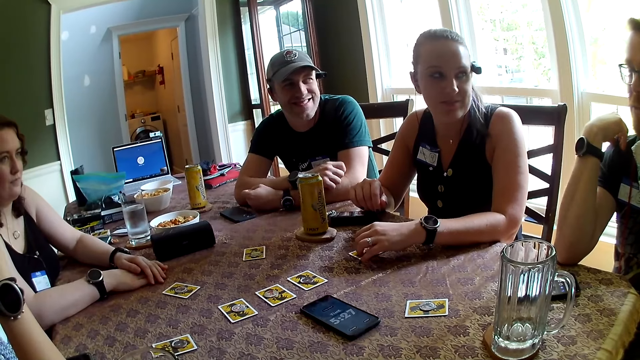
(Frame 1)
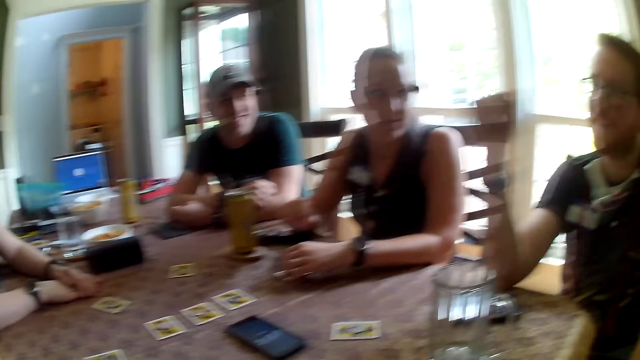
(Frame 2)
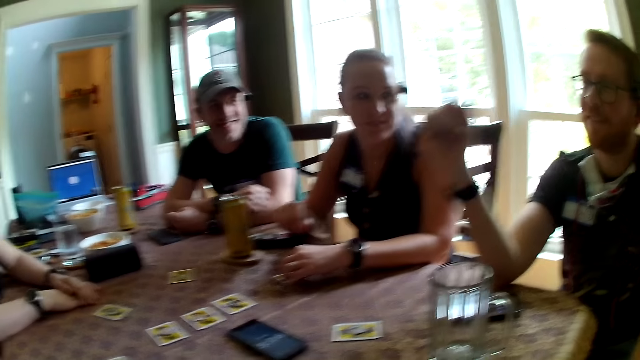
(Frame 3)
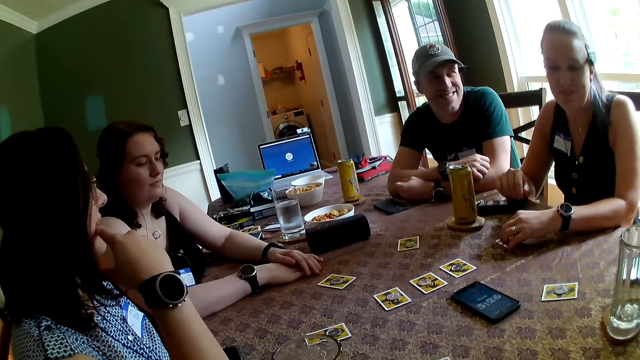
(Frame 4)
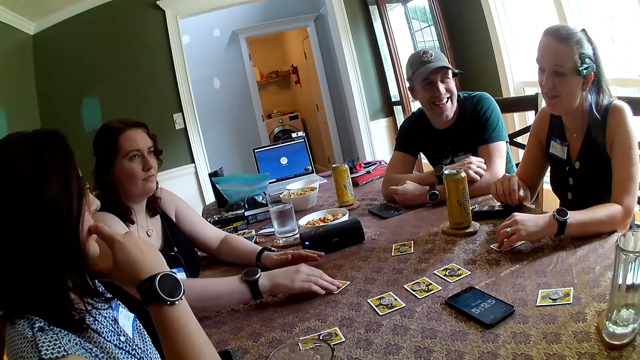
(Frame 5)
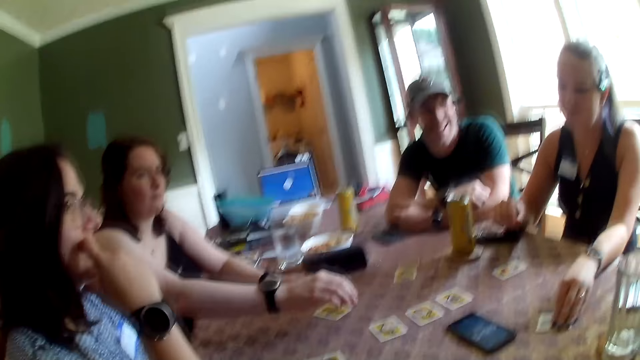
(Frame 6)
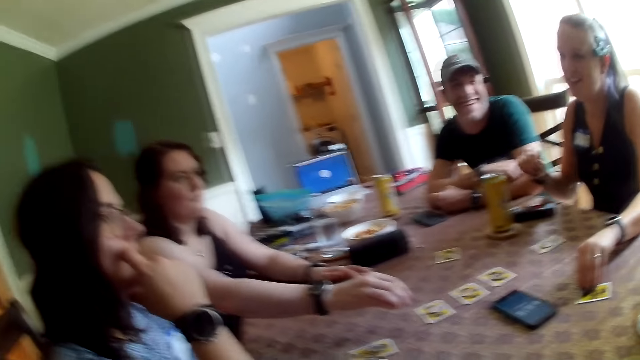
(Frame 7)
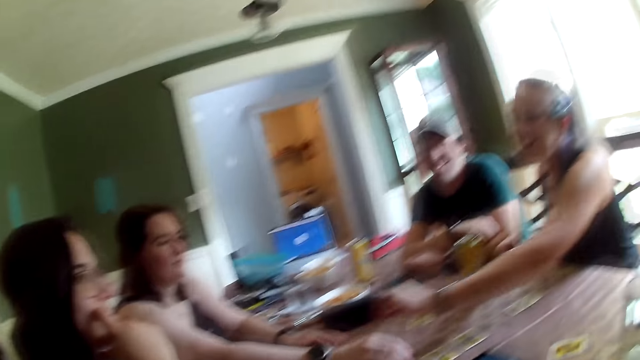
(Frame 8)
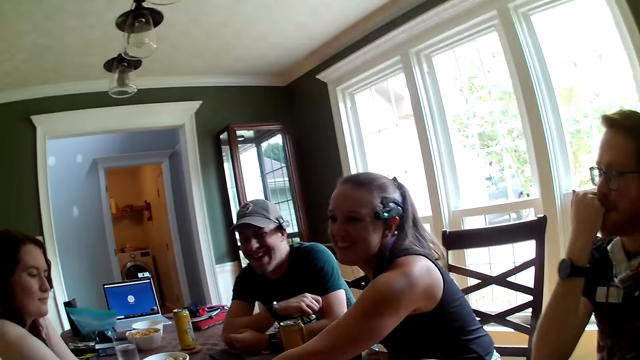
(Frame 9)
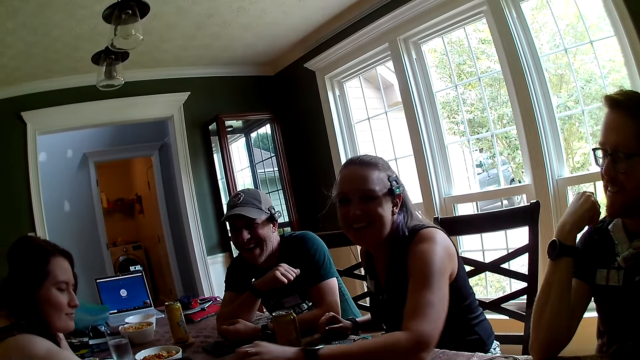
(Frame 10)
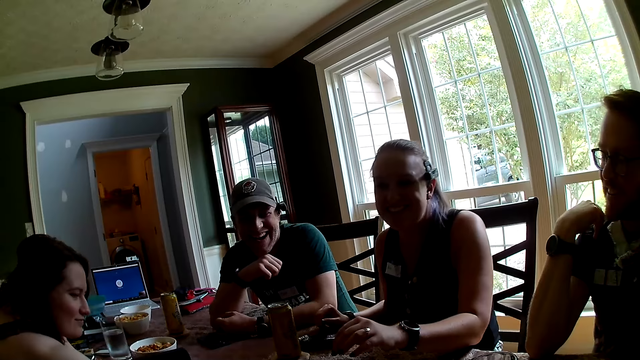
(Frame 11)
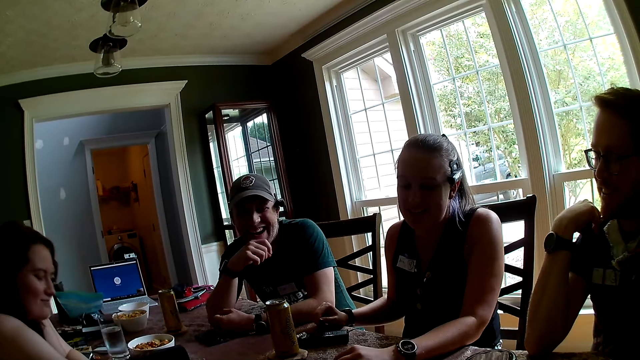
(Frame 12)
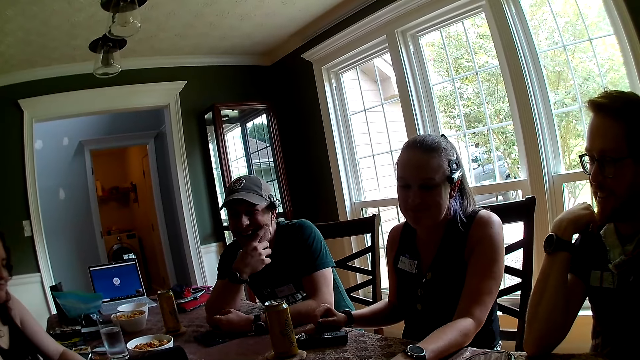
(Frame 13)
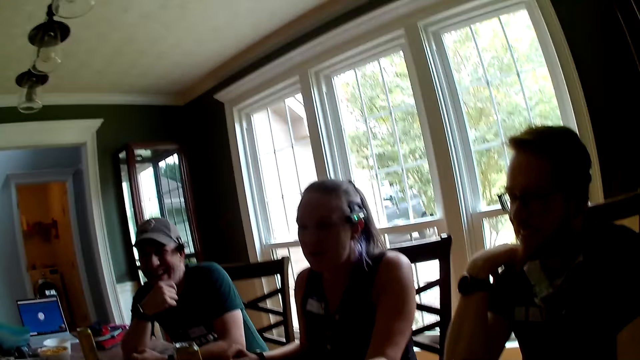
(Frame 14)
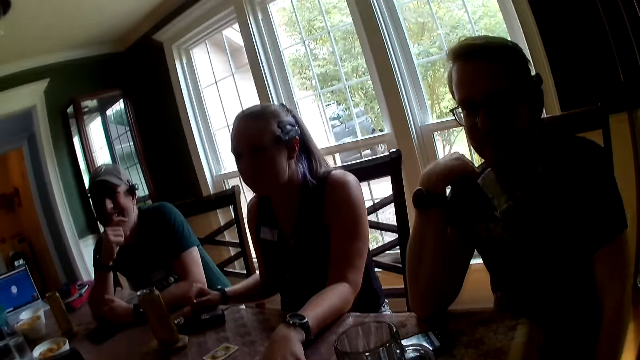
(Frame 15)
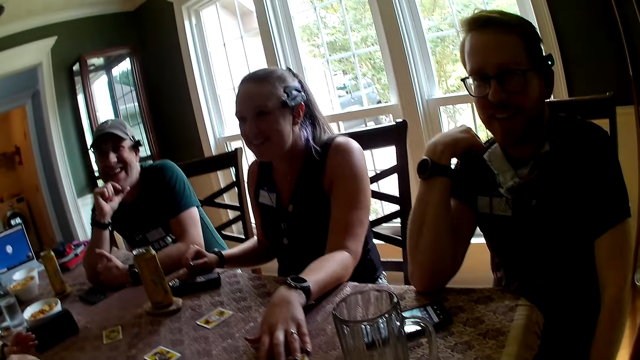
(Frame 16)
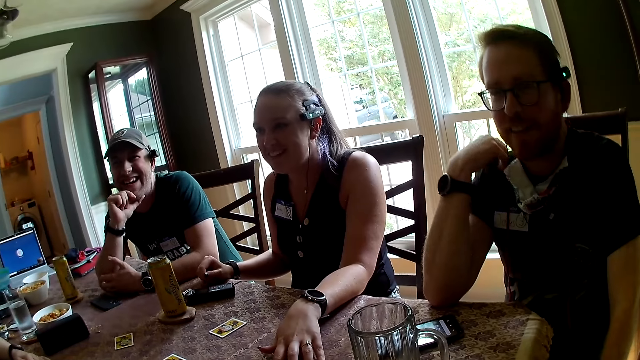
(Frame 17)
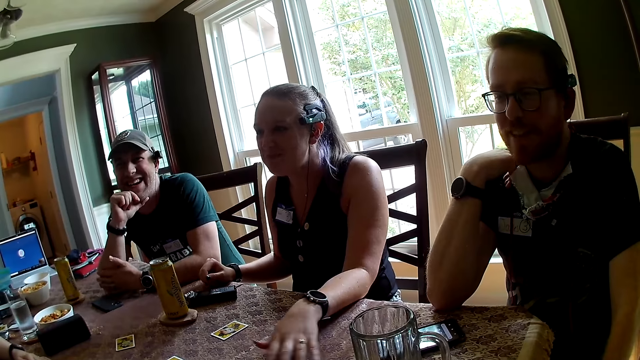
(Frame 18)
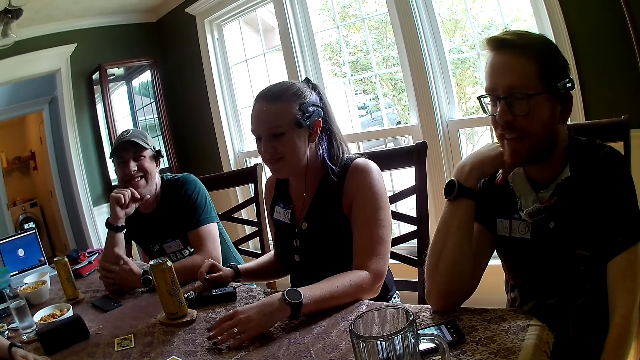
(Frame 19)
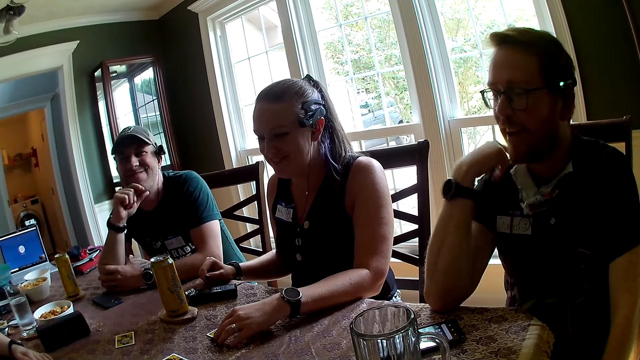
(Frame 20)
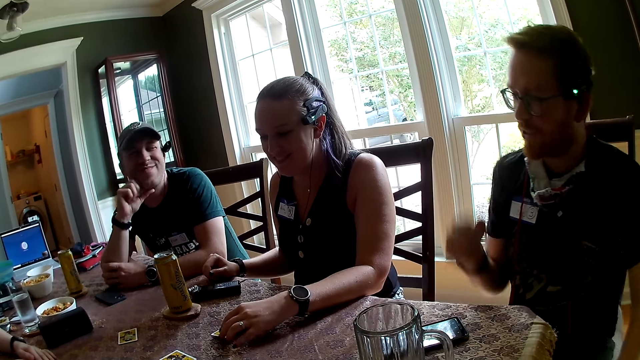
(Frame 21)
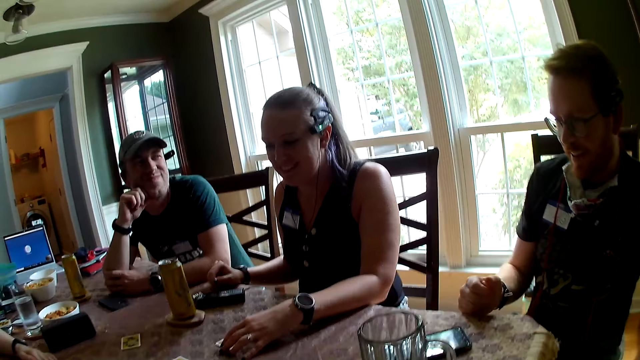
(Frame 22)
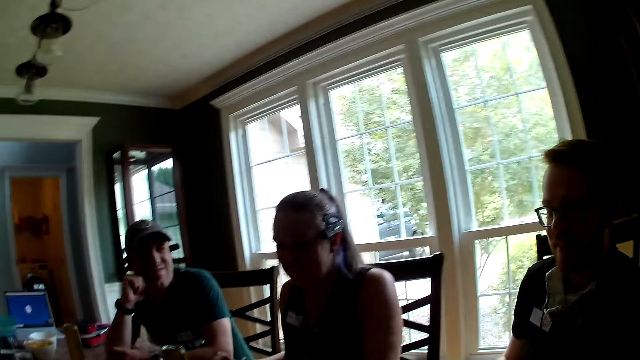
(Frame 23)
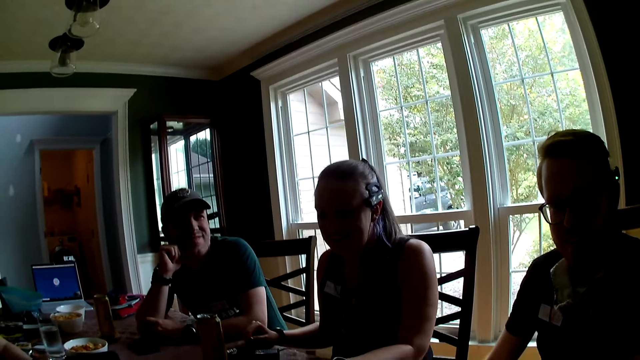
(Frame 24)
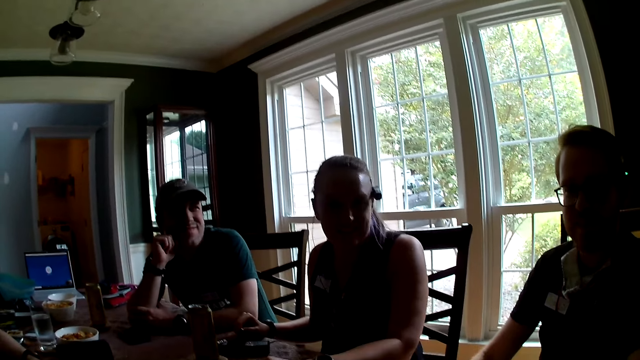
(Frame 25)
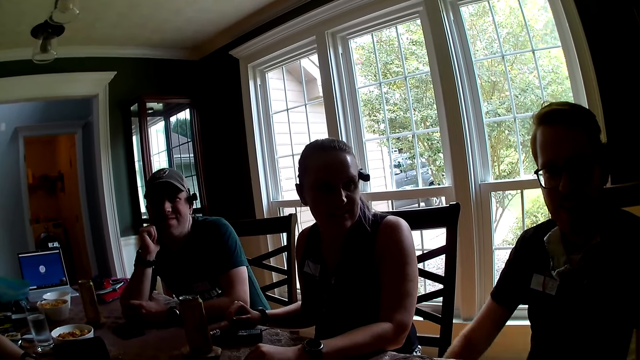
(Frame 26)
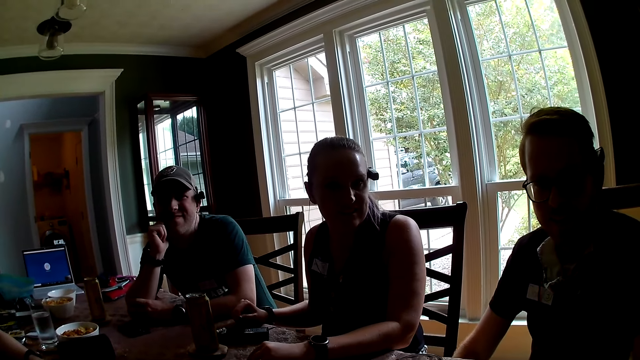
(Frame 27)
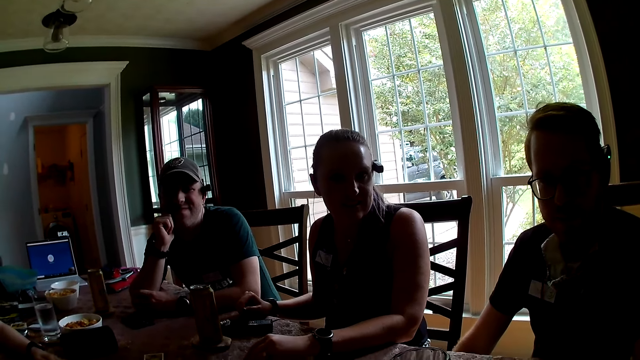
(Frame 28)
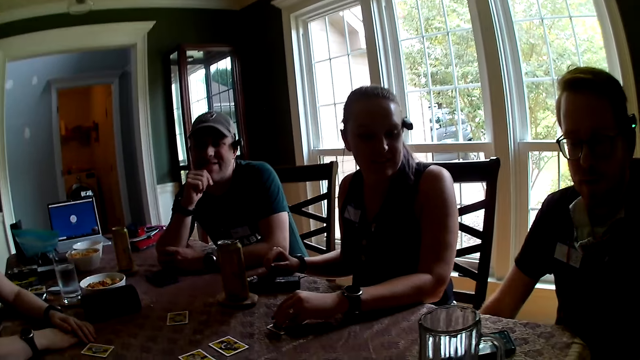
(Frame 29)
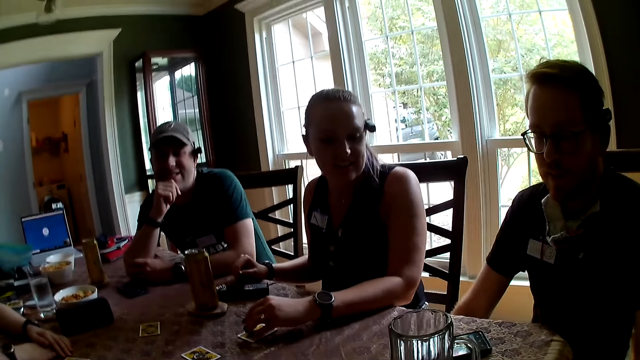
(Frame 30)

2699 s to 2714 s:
A man points his right hand. The camera wearer looks around the house. A woman picks the token from the card with her right hand. Another woman picks the cards on the table. A third woman picks the token from the card with her left hand. The first woman drops the token on the table with her right hand. The third woman drops the token on the table with her left hand and drops her left hand on the table. Another man touches his face with his right hand. The camera wearer looks at the team. They converse with a third man. The third woman touches the card on the table with her left hand. The first man drops his right hand on the table. A fourth man converses with the camera wearer.

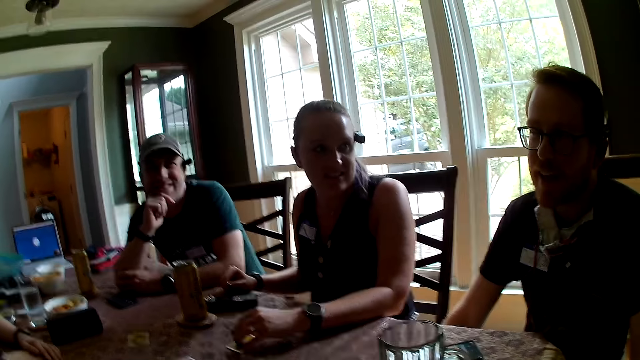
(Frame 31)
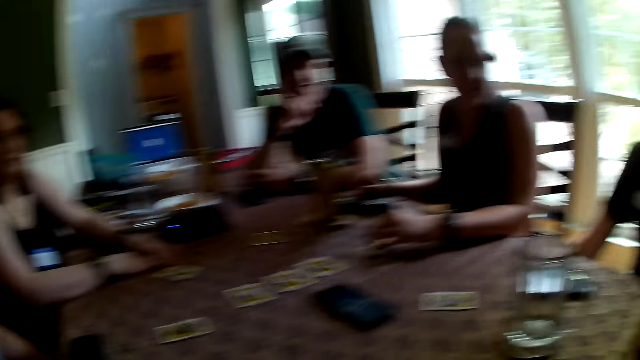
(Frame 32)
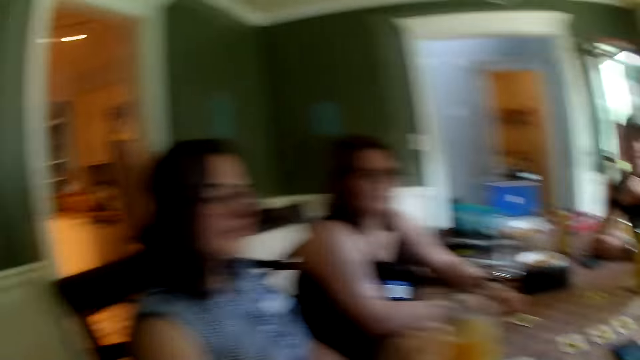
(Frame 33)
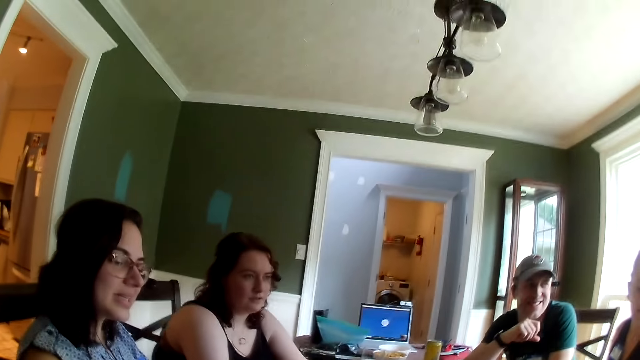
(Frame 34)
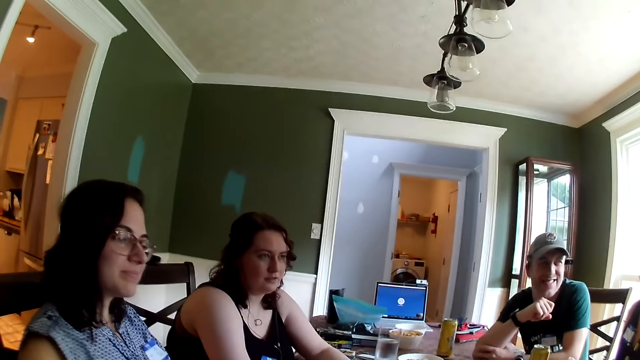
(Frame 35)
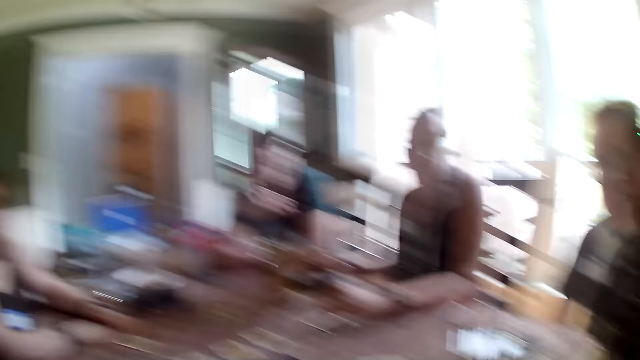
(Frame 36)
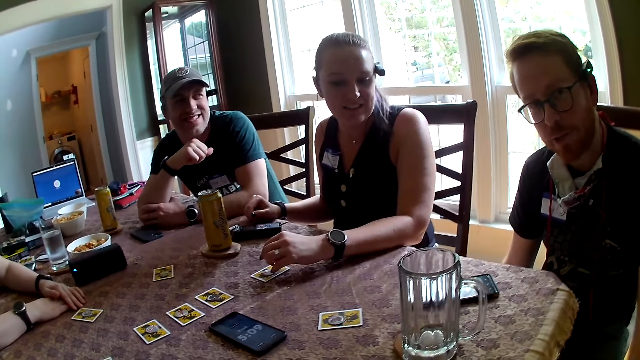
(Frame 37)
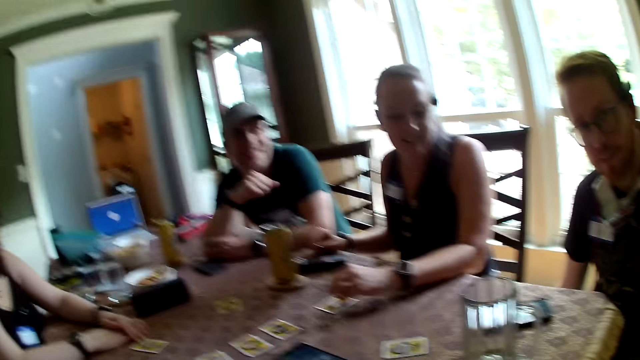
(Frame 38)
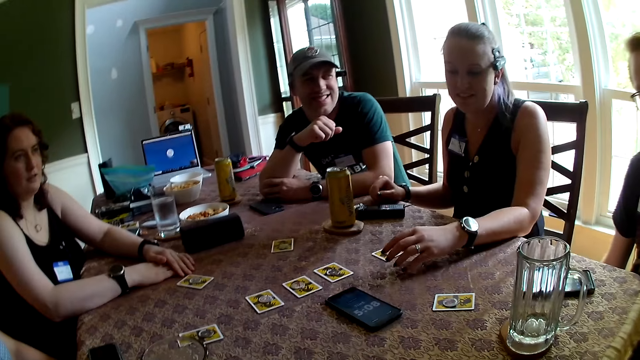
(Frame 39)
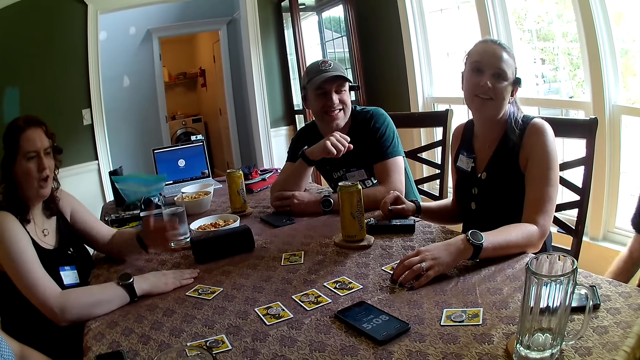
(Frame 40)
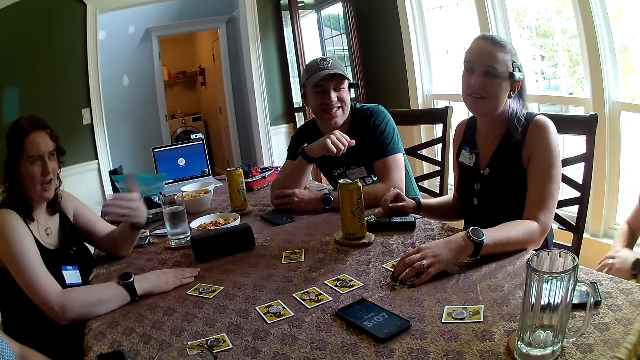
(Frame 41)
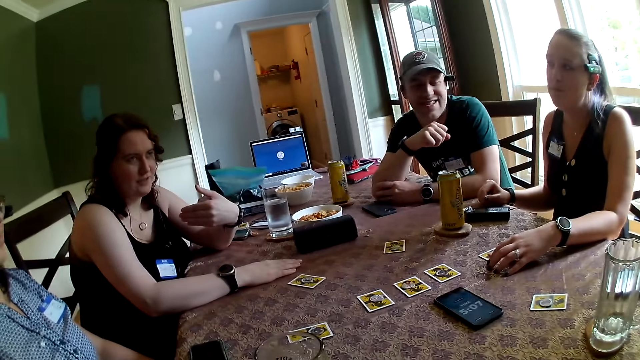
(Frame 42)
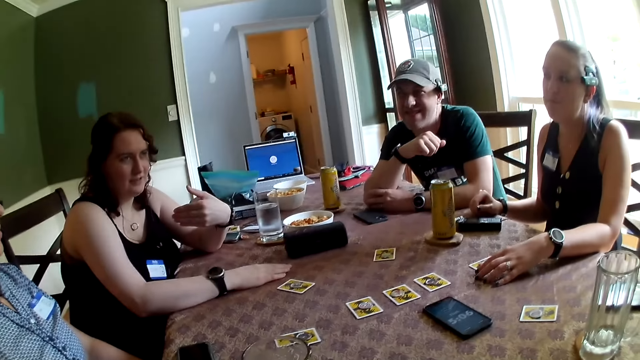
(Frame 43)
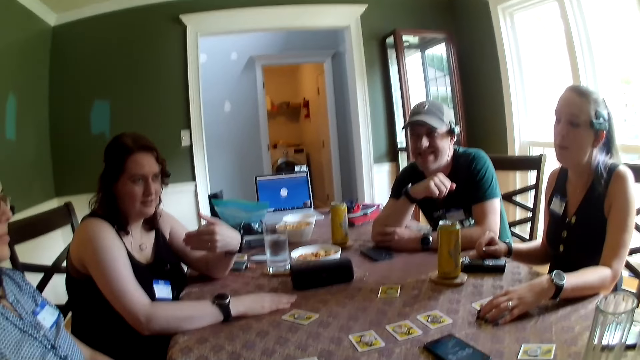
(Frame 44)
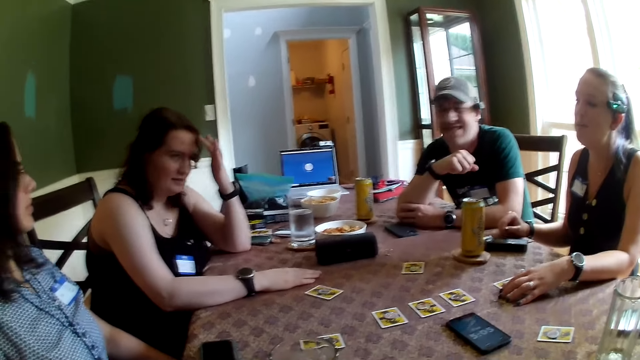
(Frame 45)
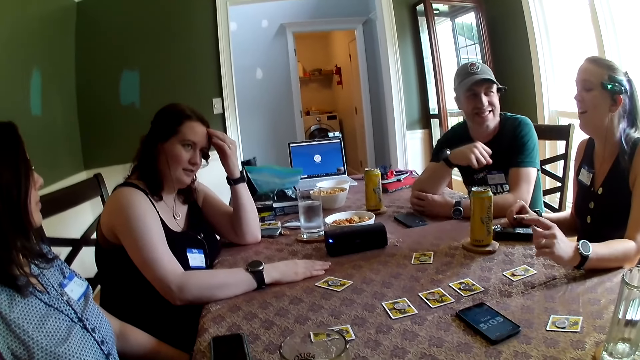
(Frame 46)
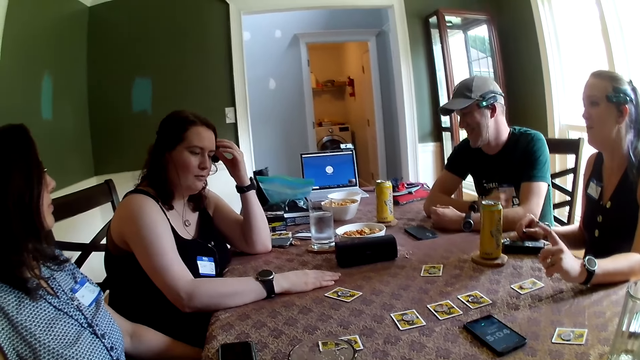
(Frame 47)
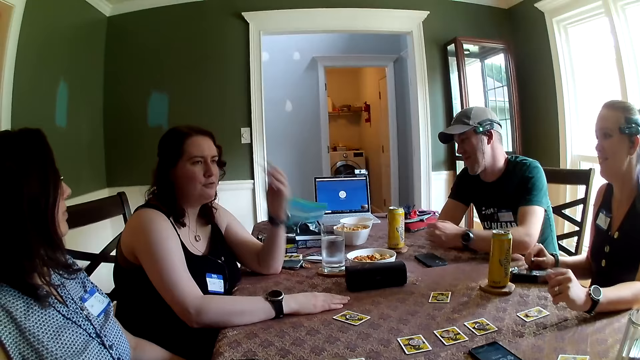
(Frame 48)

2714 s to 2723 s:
A woman drops the glass of juice on the table. The camera wearer looks around the house. Another woman drops her left hand on the dining table. A third woman converses with a man. She points to herself with her left hand. Another man talks to a third man. The third woman touches her hair with her left hand.
